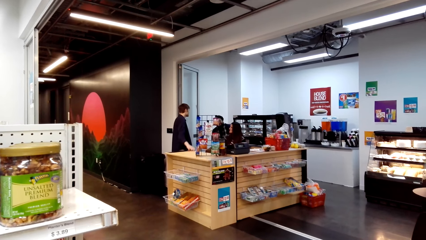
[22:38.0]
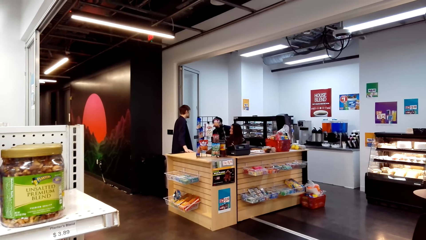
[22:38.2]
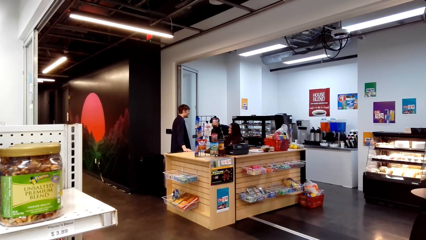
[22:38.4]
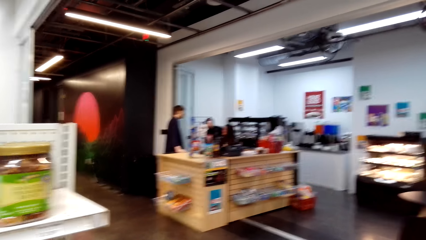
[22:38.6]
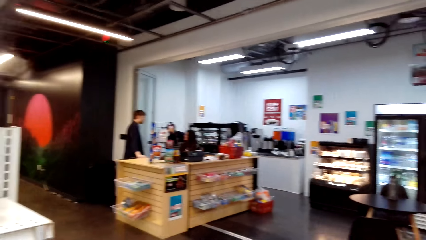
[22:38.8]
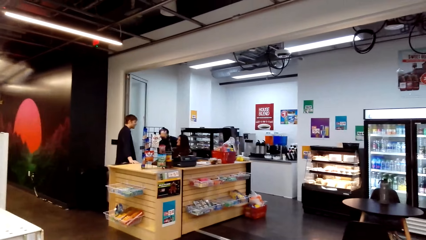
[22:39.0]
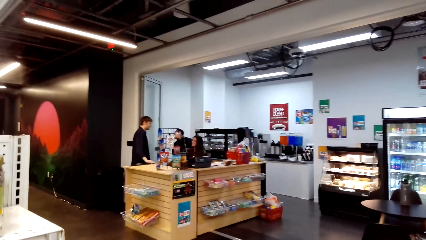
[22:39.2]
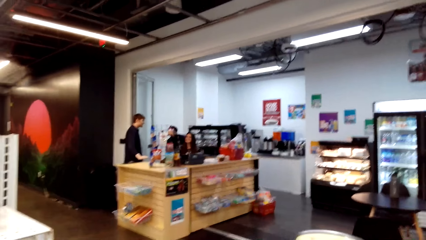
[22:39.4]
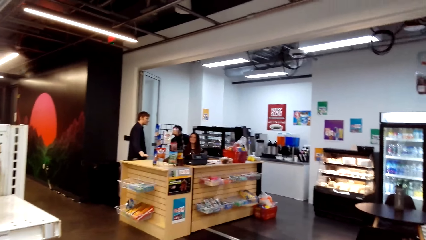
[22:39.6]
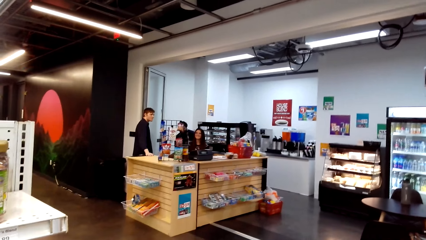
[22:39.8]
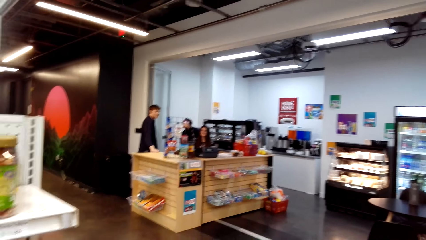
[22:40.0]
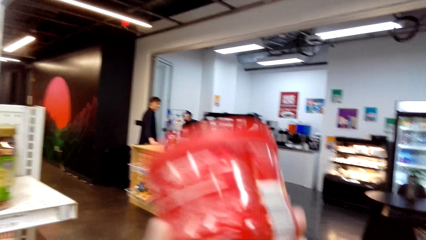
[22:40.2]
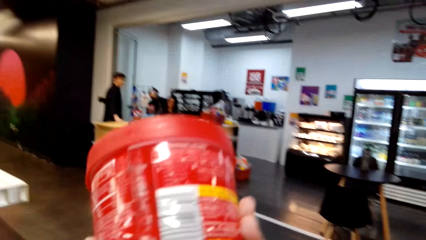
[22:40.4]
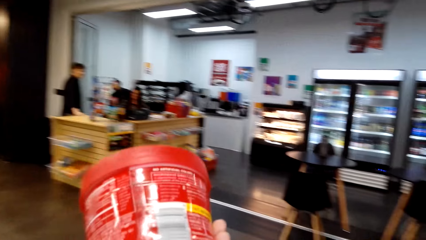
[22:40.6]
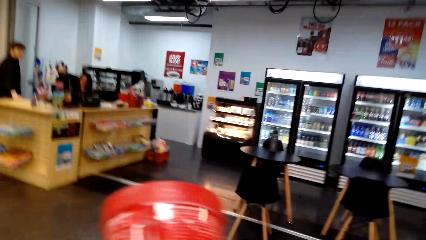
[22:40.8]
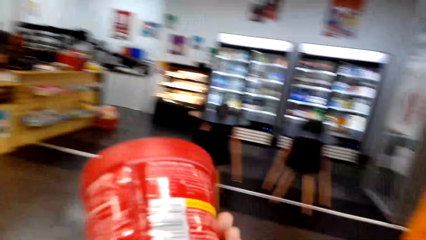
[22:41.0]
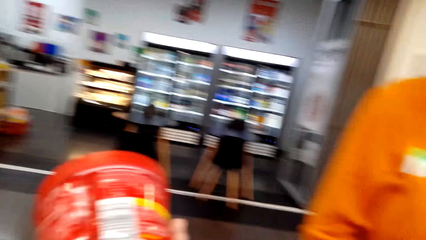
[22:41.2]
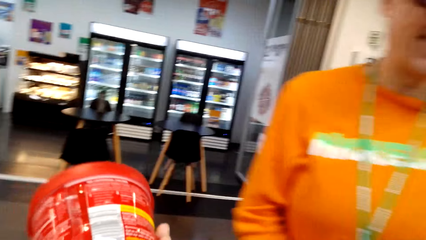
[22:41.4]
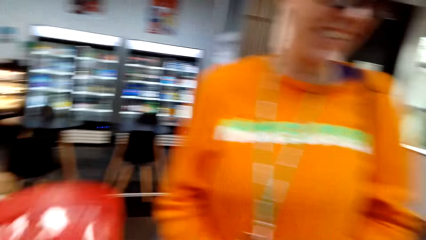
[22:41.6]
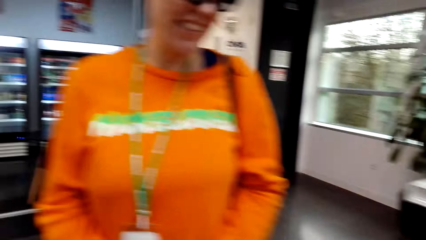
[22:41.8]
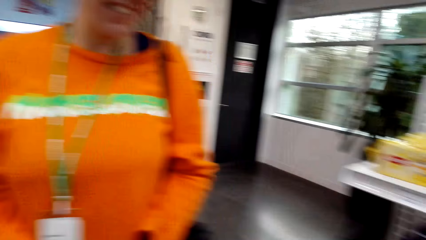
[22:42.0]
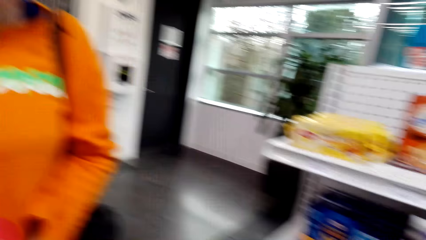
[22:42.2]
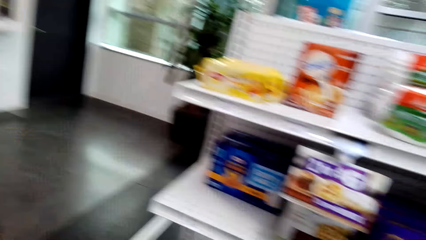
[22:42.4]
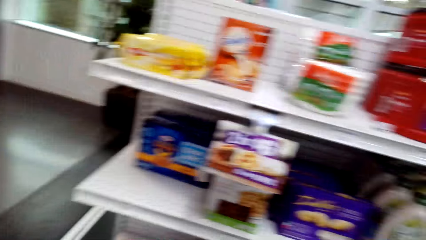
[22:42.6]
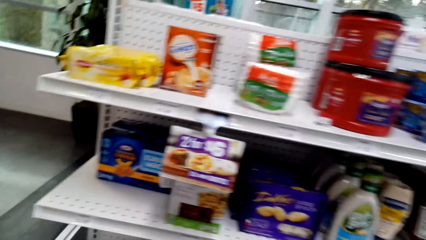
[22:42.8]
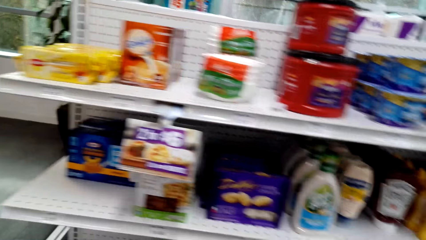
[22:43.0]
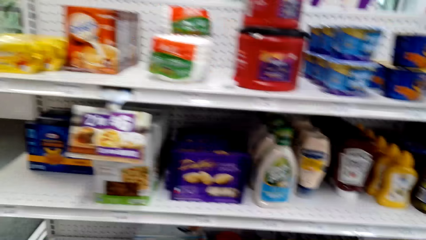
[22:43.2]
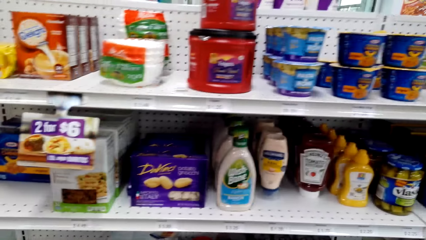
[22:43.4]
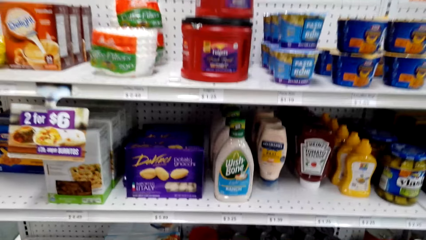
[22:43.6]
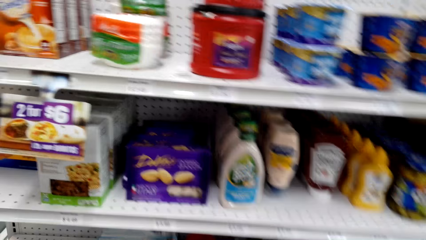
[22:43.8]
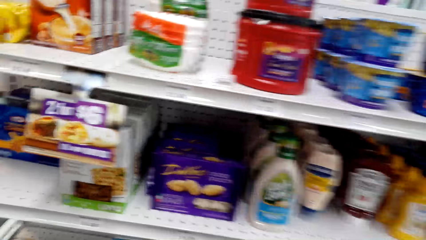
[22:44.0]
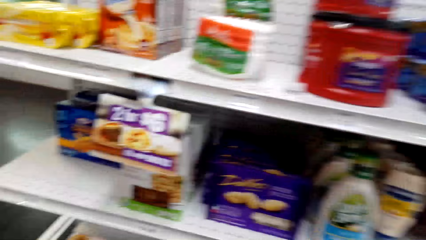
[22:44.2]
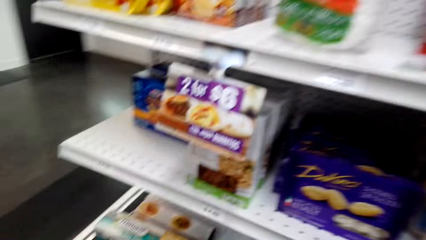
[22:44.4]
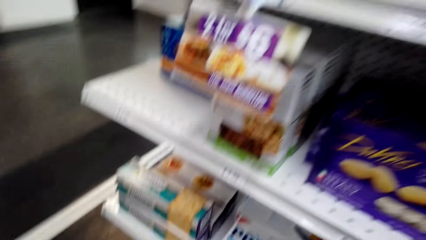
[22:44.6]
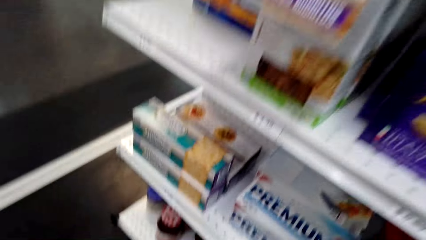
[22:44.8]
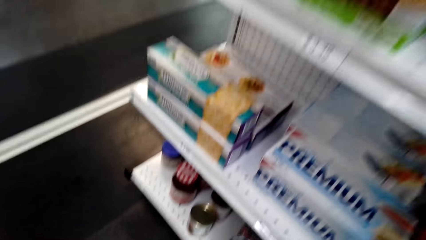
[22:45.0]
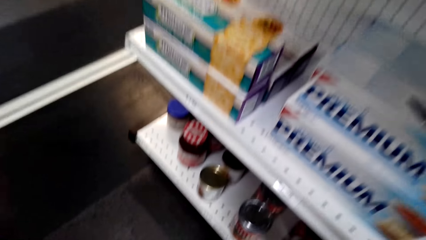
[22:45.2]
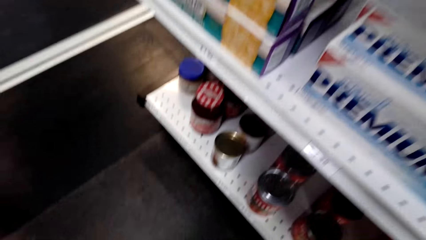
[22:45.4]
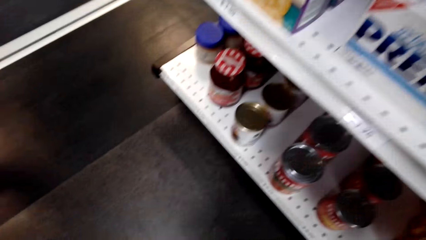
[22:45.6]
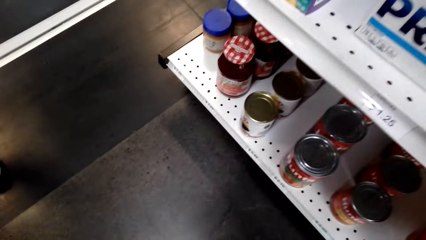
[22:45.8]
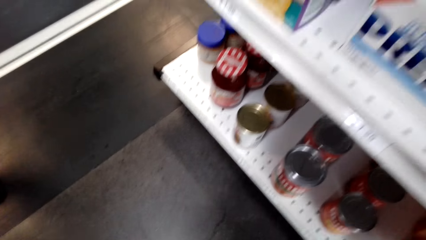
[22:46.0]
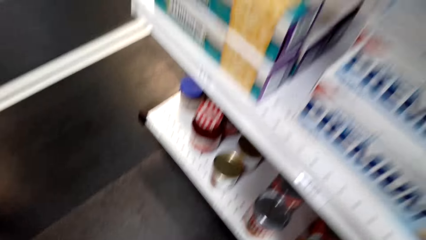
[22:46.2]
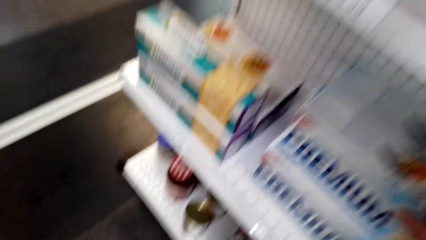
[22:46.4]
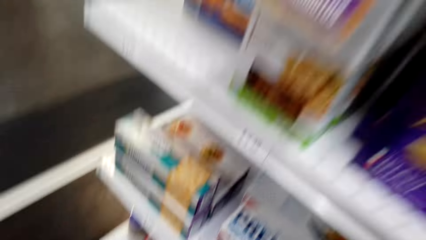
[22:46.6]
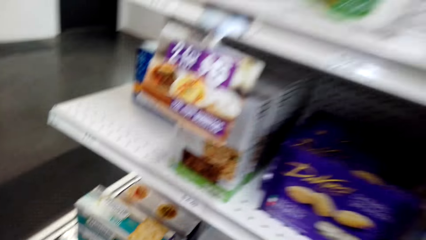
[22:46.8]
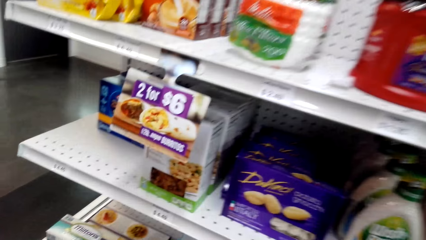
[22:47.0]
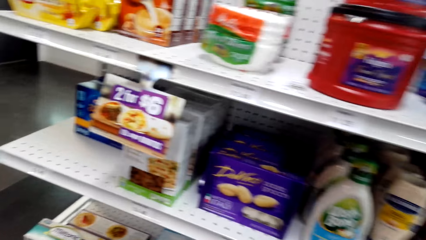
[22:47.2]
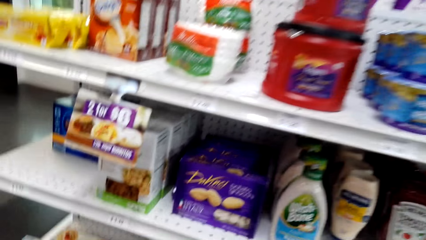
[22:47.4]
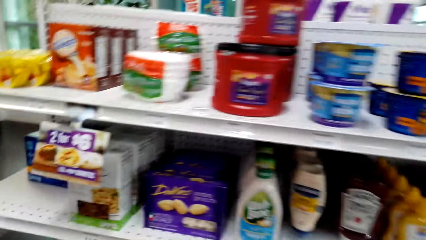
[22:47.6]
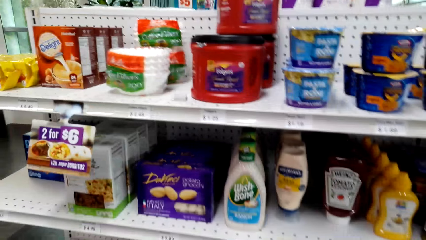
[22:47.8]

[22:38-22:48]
The camera wearer holds something with her hand. She carries the object. A woman stands on the floor. The camera wearer walks on the floor.

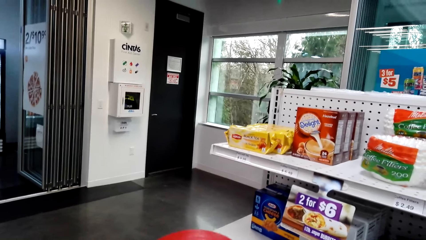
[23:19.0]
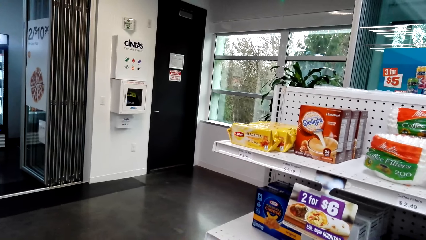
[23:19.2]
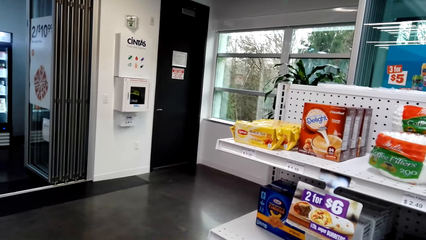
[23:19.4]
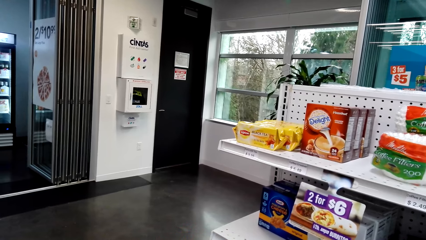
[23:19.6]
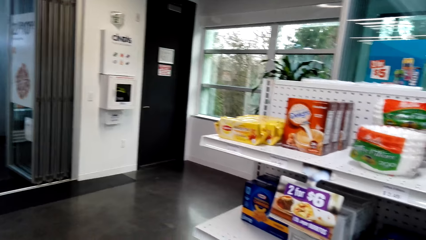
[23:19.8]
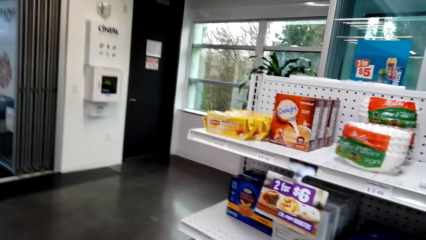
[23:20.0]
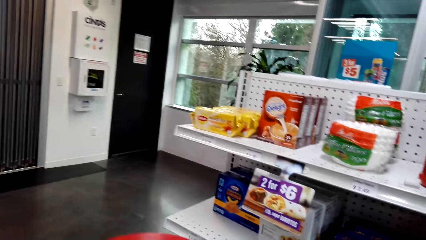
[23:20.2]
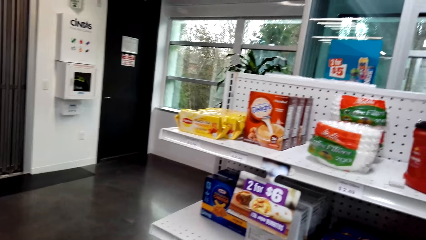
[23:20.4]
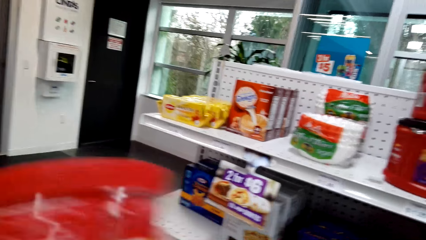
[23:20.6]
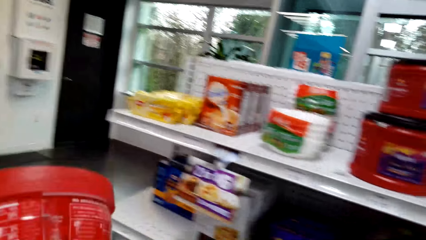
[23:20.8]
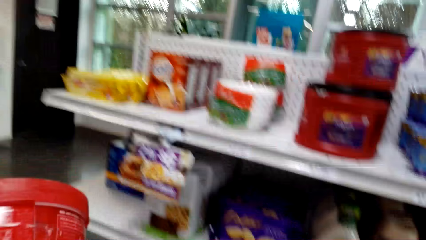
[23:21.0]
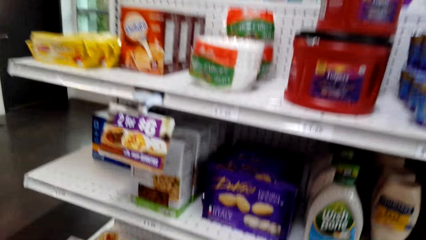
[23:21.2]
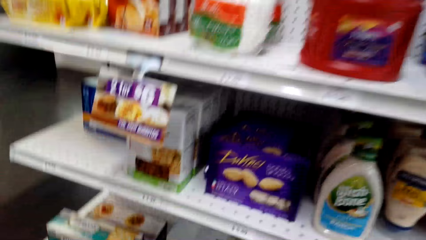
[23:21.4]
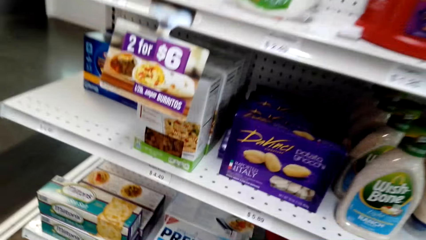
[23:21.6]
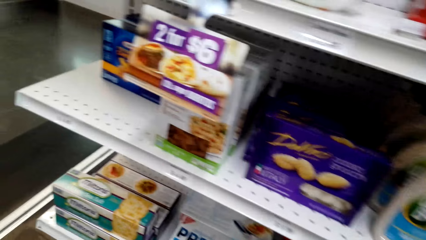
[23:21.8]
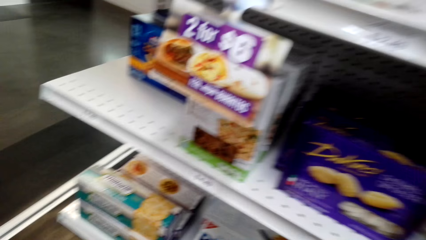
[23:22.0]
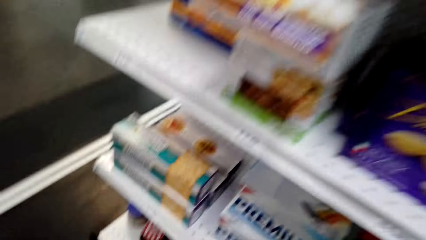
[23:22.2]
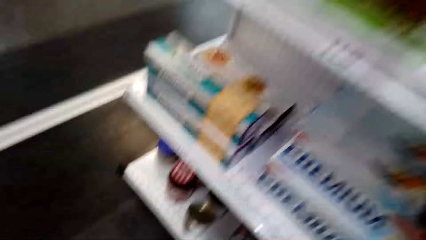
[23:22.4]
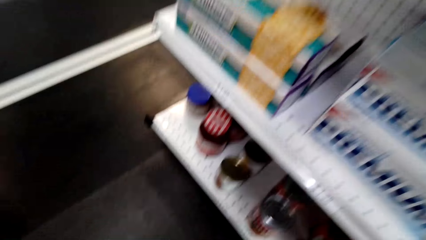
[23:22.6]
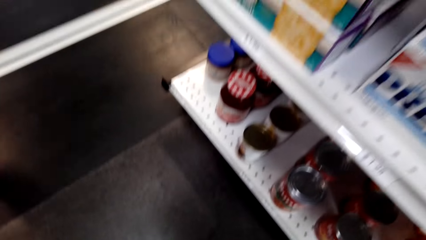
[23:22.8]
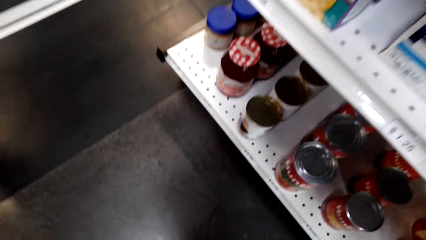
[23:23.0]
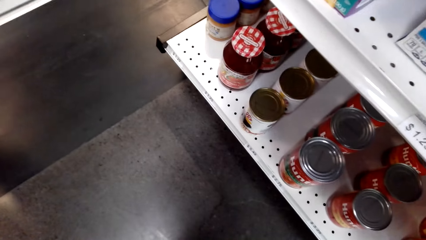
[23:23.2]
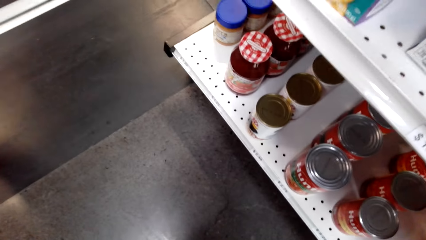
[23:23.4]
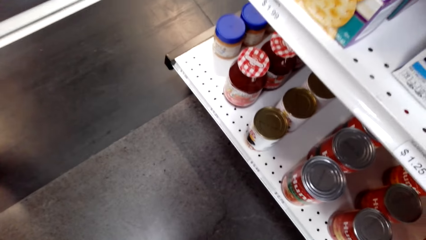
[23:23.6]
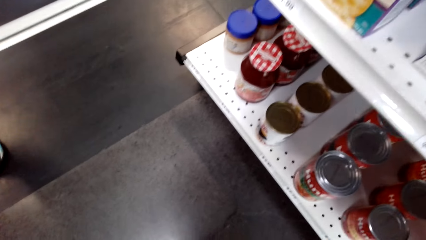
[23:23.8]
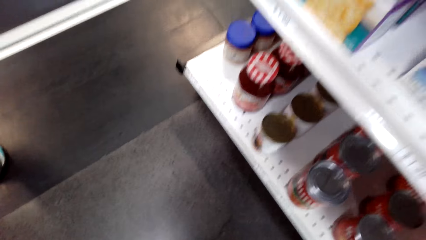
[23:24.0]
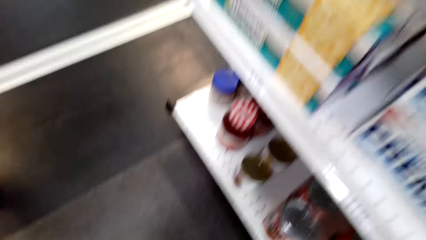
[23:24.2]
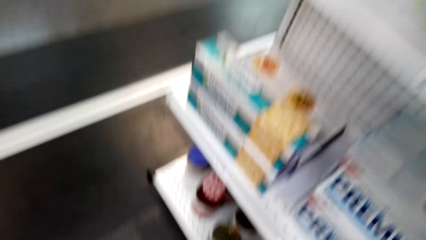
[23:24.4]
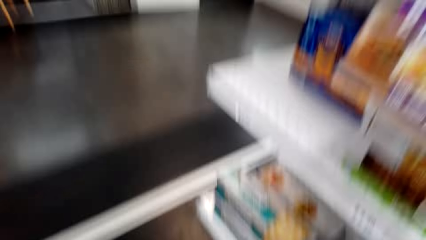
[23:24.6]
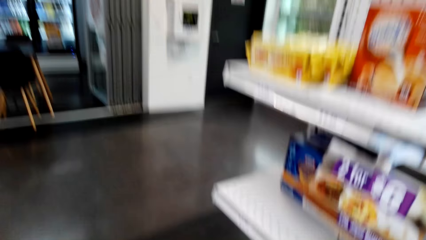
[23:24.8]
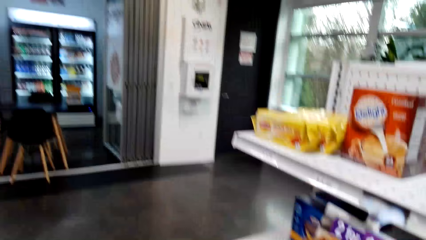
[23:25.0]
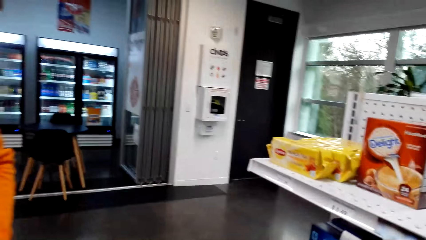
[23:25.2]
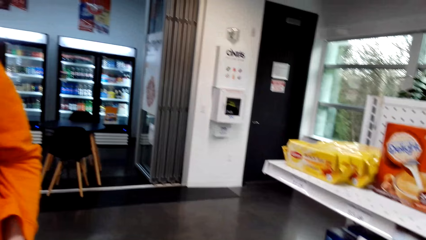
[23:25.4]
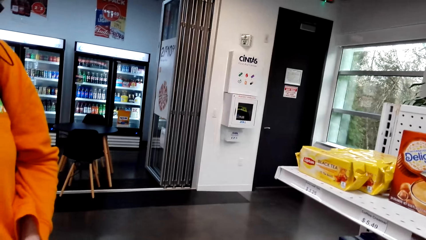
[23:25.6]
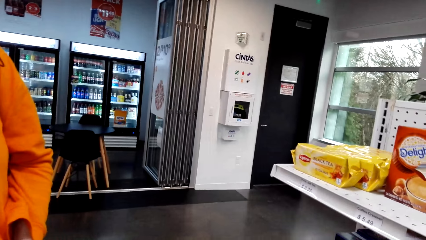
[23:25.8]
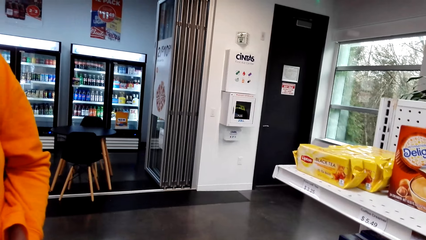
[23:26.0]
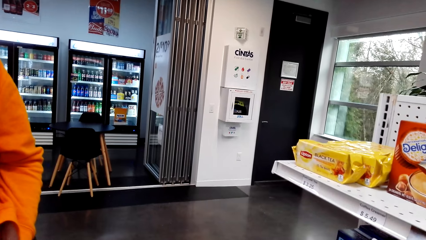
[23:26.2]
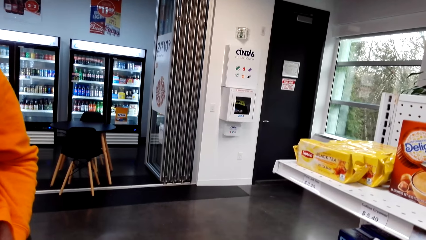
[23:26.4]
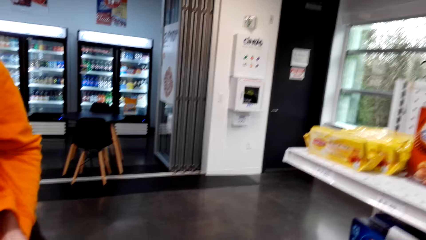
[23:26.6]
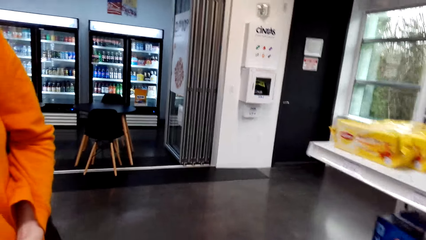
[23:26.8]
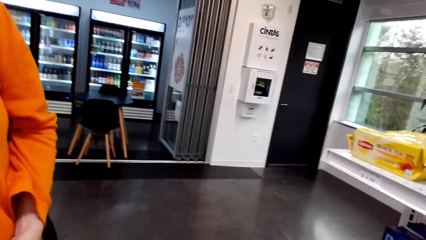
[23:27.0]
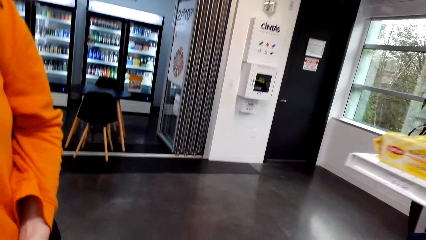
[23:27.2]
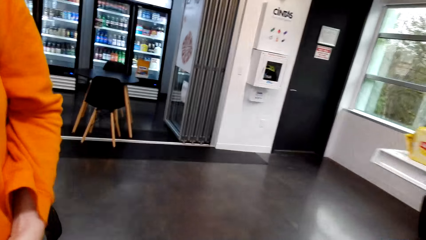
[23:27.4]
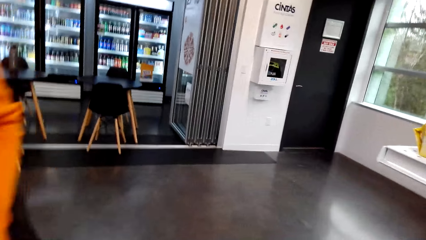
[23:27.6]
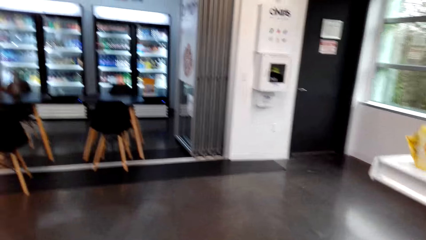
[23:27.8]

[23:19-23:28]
The camera wearer holds something with his left hand. He stands on the floor. A woman stands on the floor.
